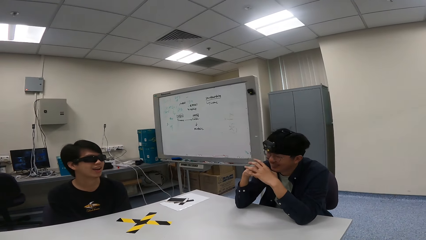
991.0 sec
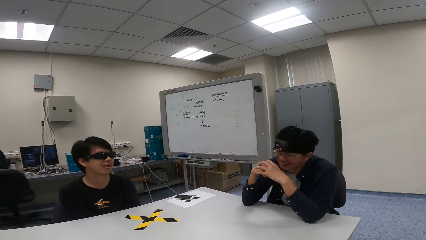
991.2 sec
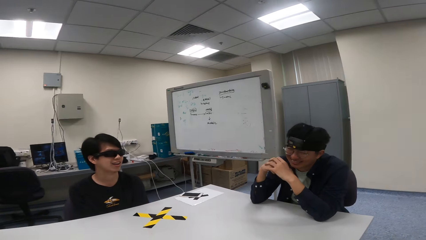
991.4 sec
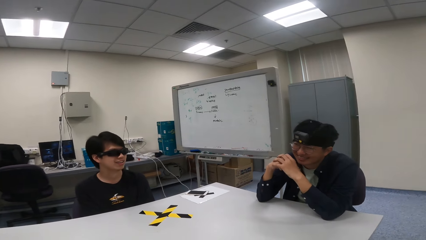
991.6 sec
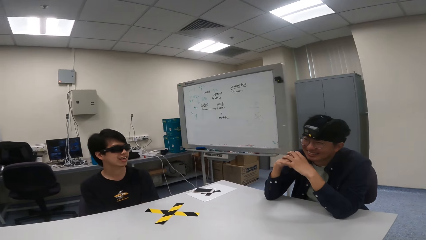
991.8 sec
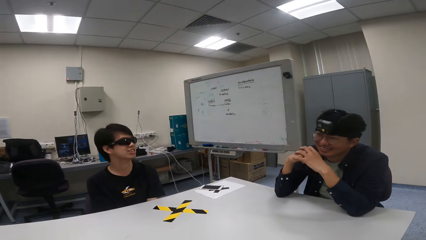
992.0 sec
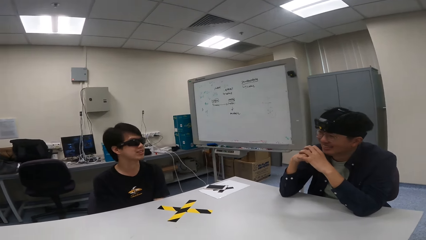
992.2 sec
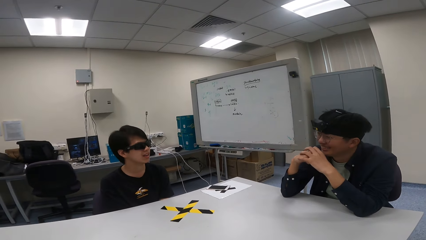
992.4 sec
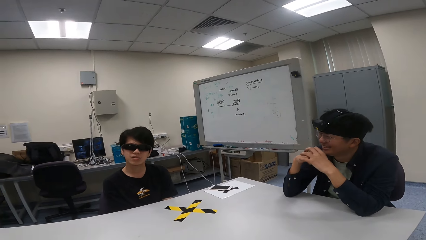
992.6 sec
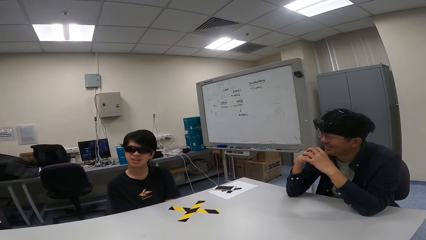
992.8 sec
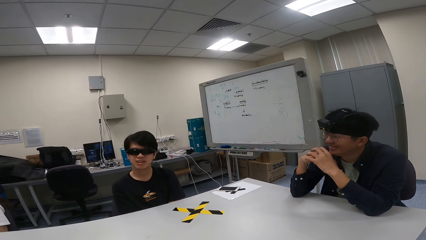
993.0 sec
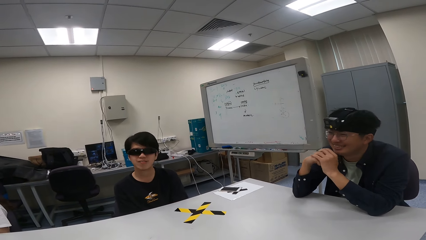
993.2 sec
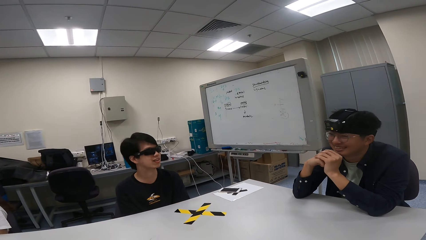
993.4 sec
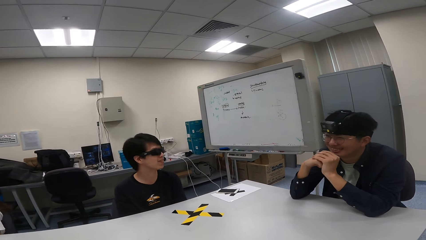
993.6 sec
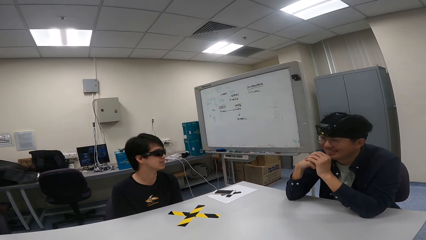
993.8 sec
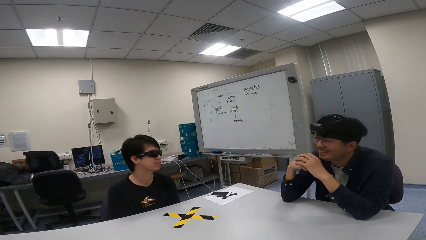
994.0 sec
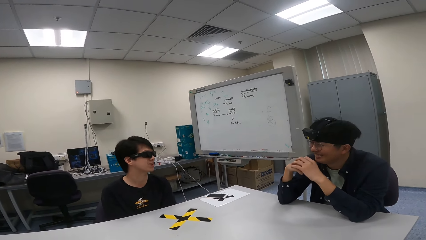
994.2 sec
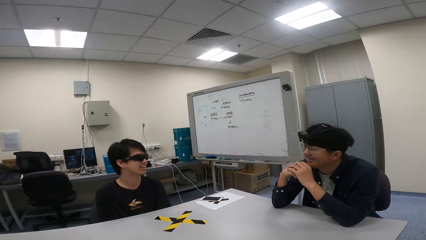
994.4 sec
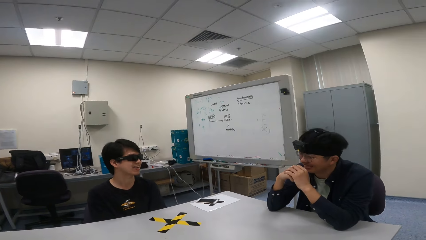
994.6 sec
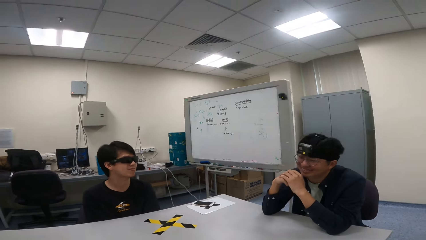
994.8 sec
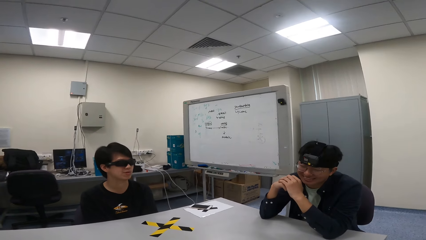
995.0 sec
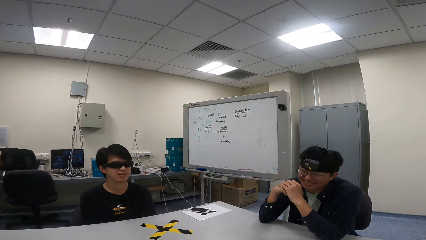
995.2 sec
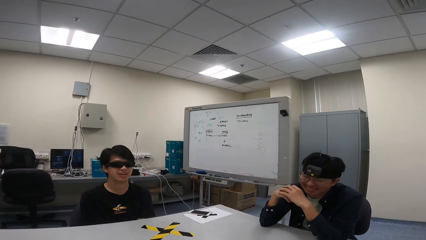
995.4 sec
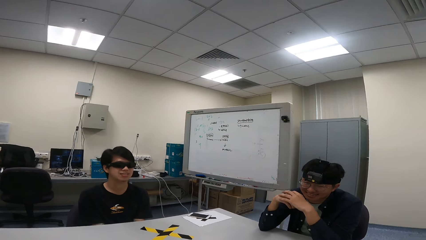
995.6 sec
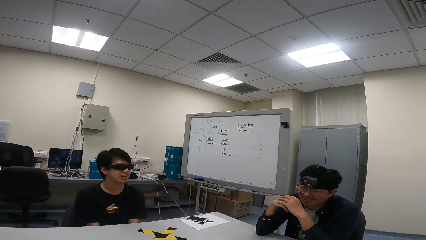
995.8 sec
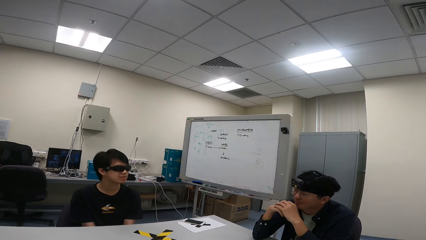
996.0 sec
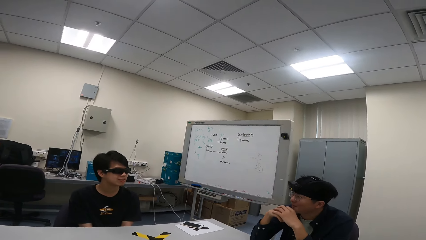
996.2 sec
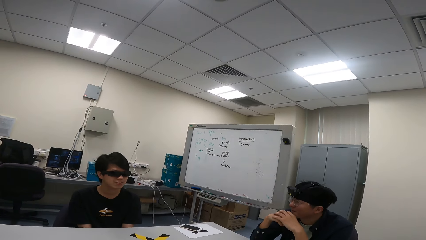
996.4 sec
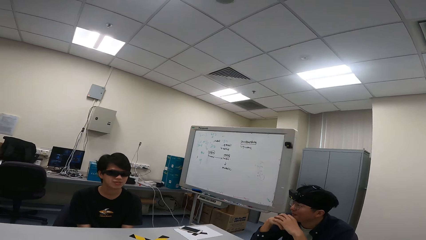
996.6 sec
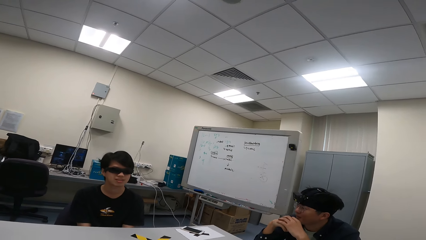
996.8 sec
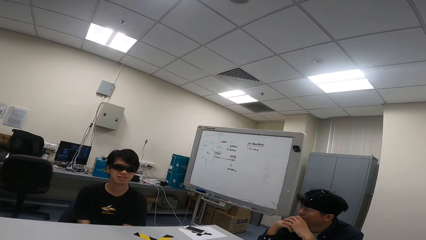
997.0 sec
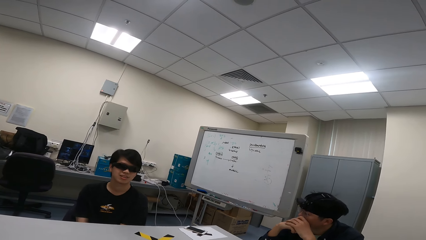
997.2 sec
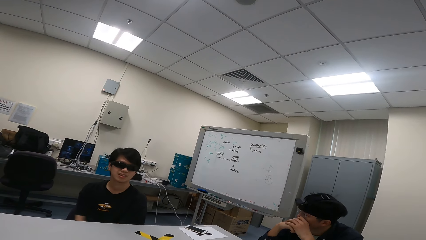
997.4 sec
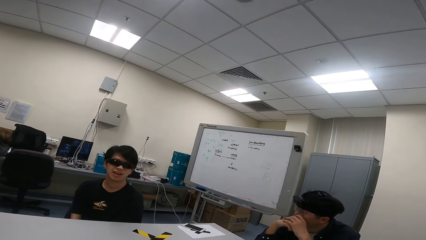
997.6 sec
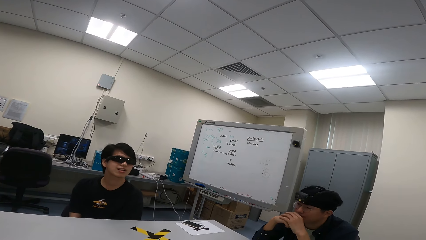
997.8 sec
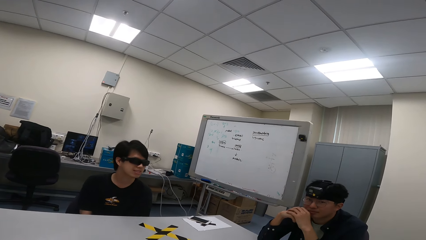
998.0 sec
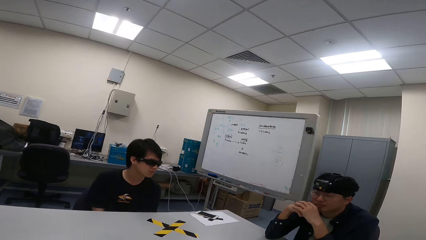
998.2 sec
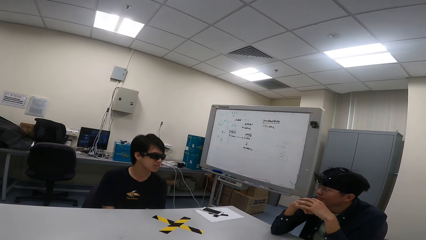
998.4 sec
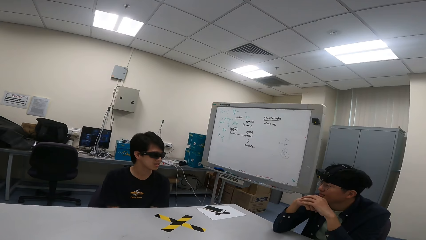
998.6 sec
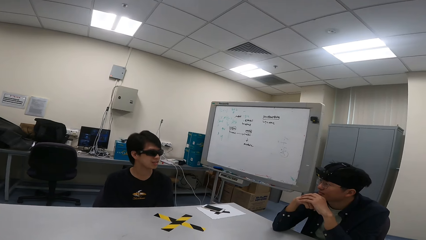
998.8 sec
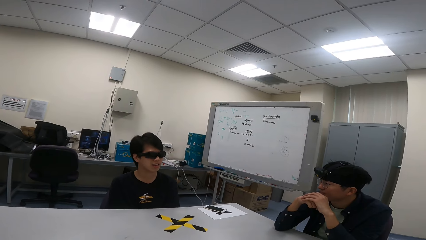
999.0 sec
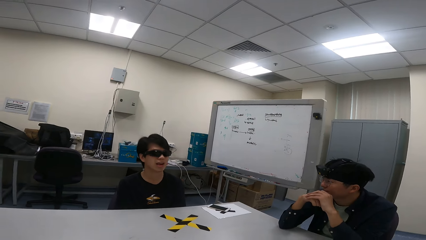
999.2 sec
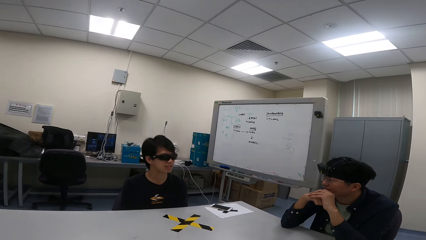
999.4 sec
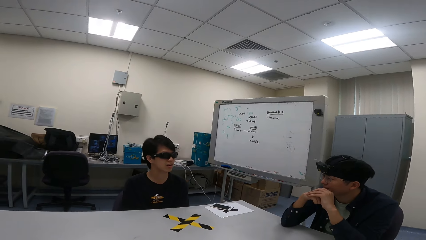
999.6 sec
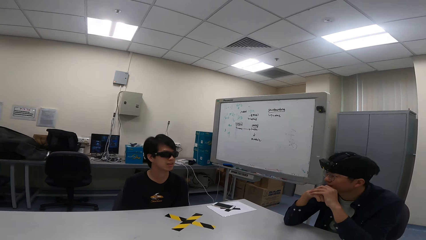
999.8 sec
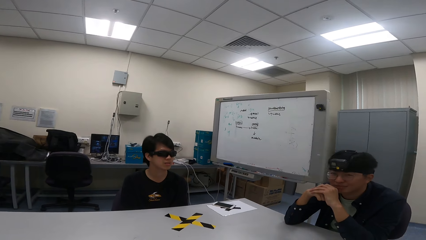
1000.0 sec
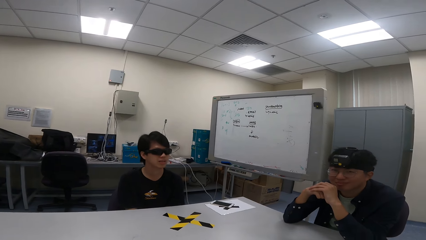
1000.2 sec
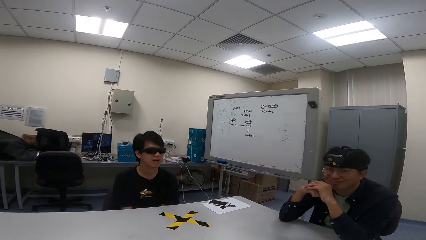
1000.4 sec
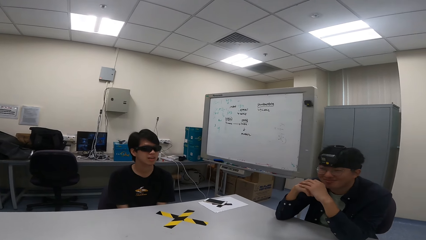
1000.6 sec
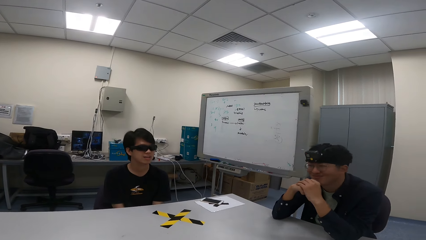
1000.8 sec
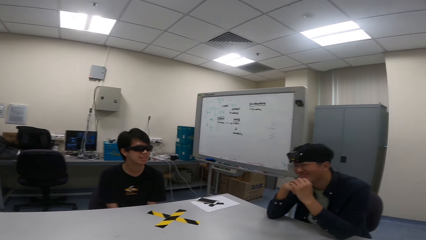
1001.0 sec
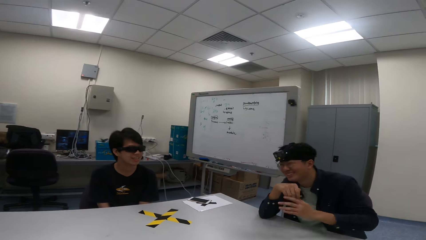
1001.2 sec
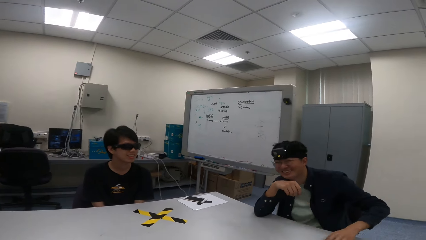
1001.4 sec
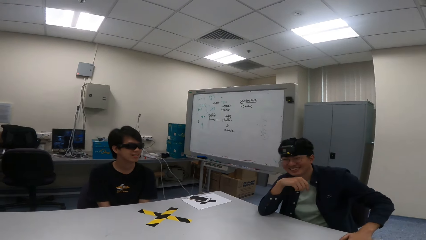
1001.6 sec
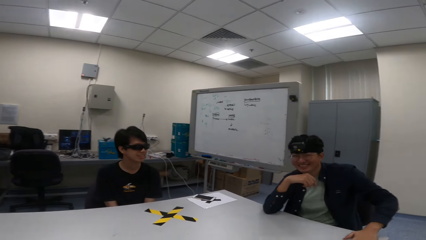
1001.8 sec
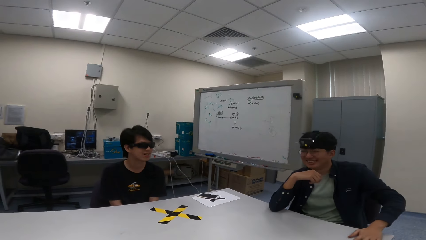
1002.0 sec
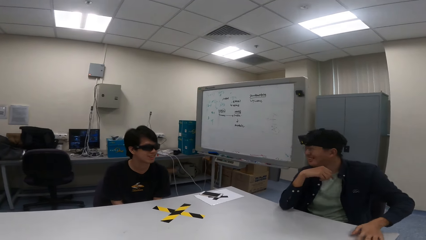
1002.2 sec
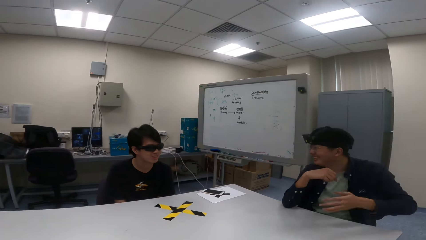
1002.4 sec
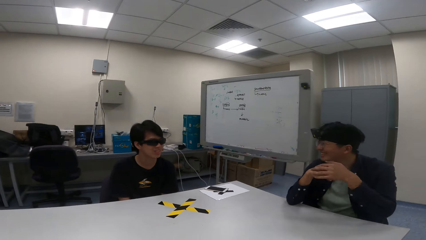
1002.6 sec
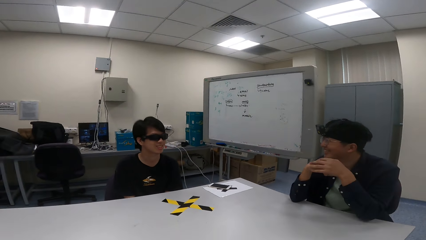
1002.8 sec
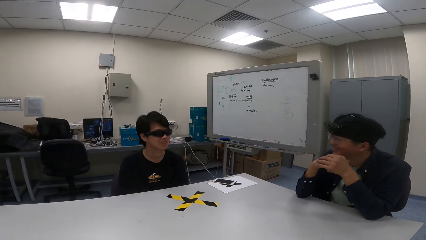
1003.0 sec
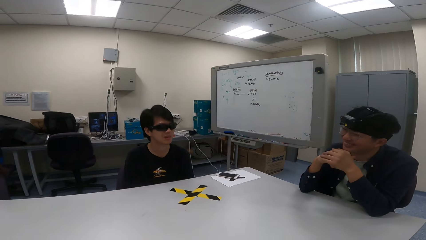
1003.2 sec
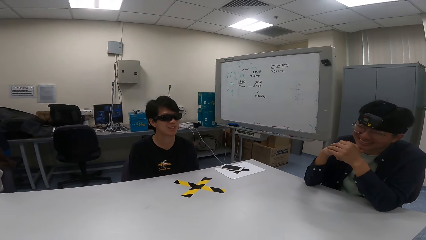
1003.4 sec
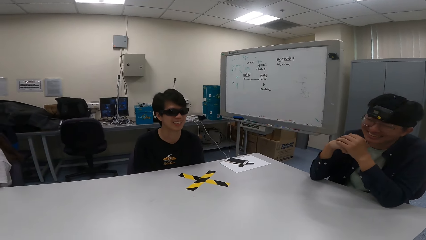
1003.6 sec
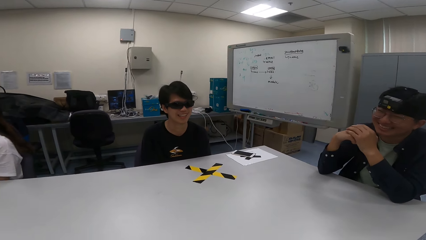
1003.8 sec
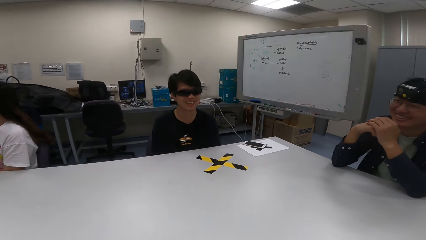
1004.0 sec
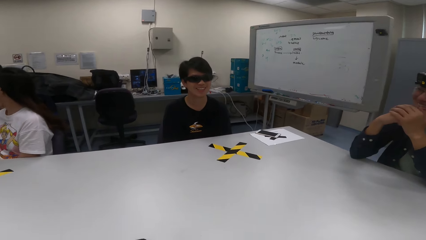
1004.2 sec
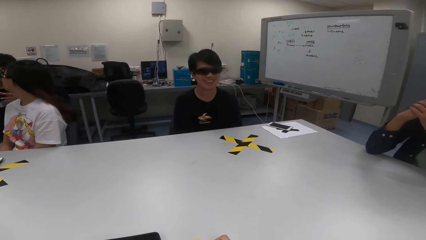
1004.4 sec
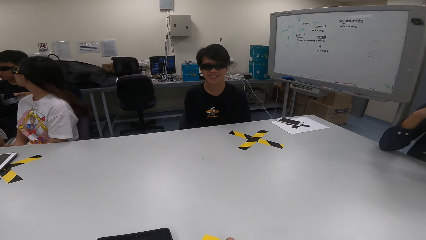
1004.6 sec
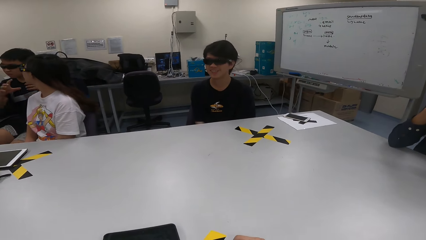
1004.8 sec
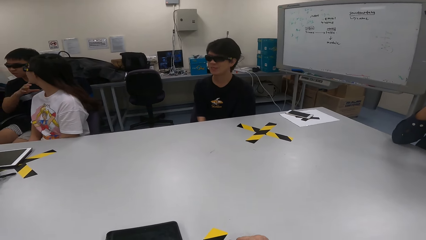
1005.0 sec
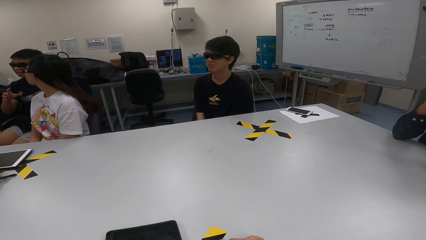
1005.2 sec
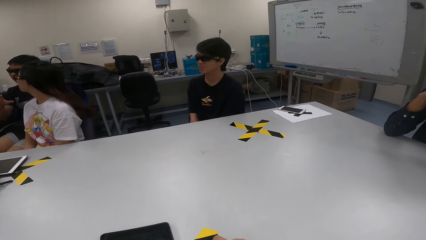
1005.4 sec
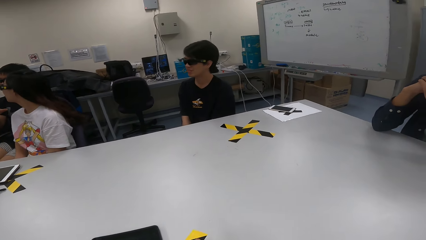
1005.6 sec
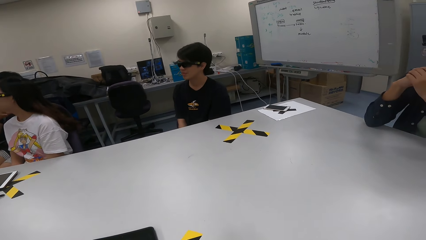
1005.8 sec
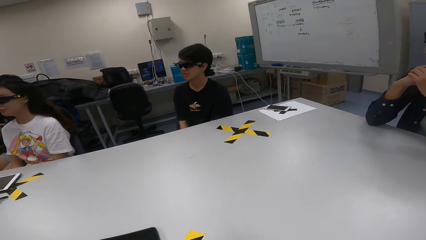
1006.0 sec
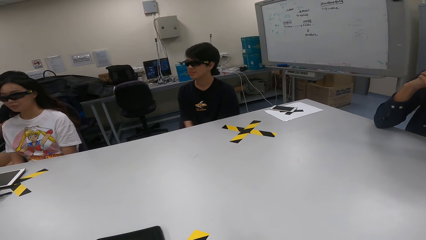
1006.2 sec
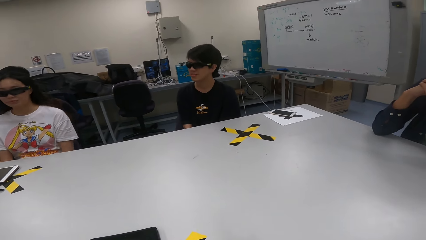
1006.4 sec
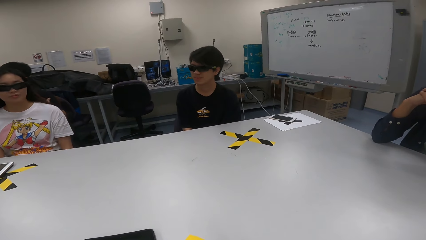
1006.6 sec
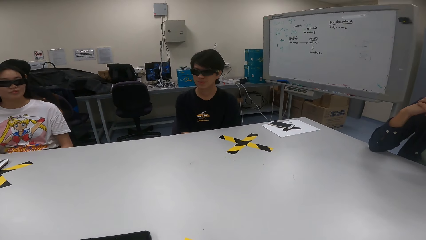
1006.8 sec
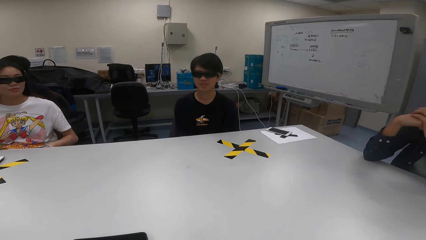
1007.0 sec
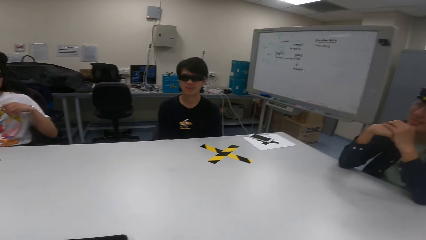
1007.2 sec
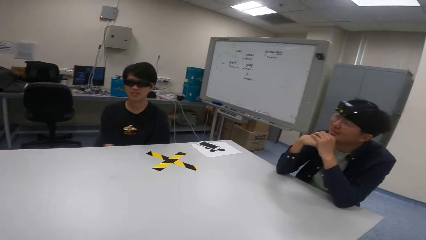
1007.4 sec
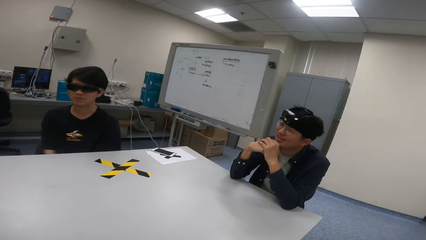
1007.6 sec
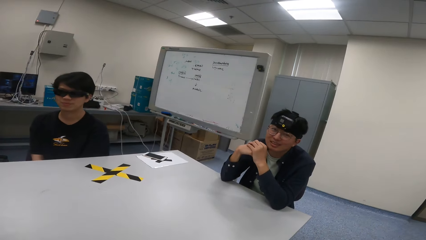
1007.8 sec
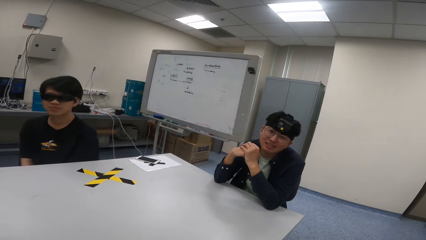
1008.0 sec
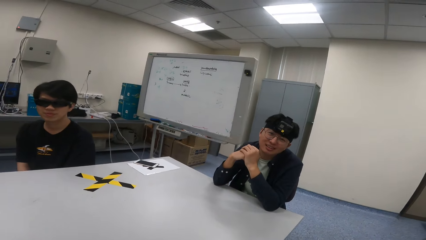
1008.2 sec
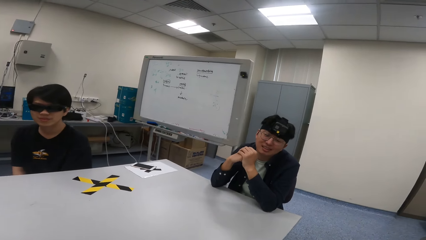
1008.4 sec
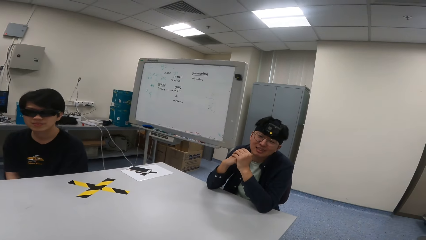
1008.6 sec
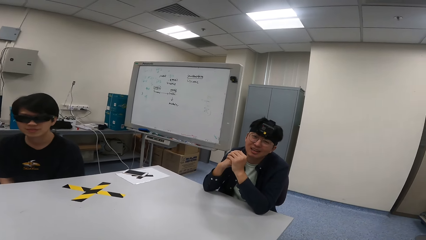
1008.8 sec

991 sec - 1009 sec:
A person converses and swings on a chair. Another person nods the head and laughs. The first person swings on the chair. A third person touches the shades.
